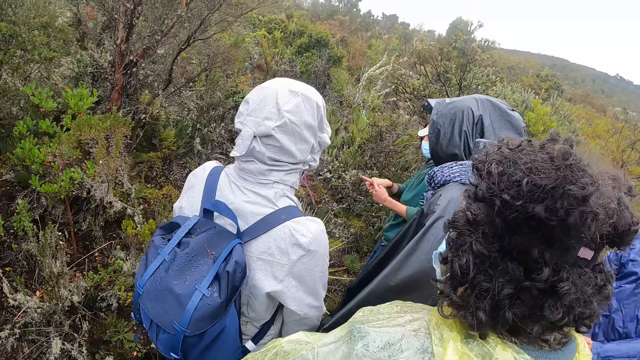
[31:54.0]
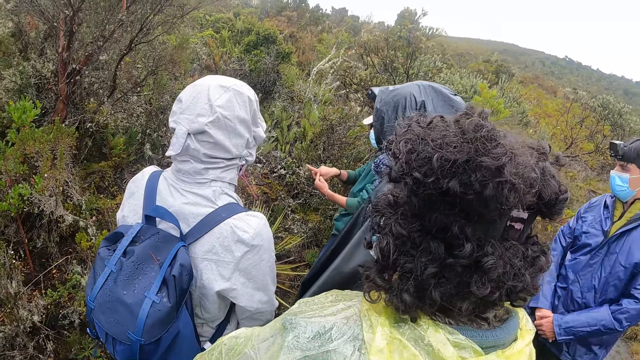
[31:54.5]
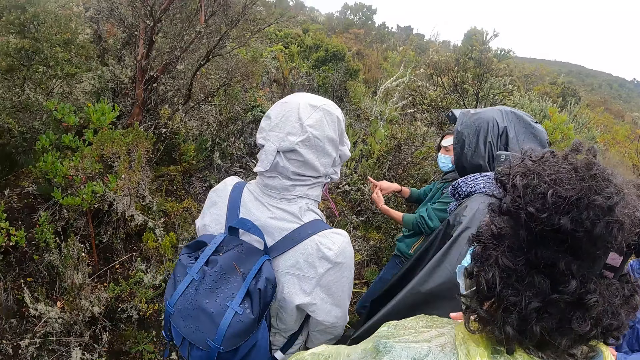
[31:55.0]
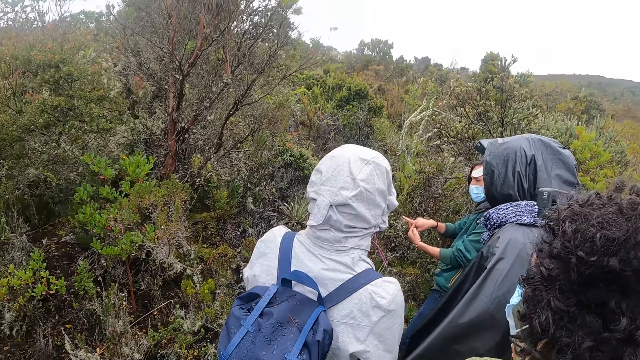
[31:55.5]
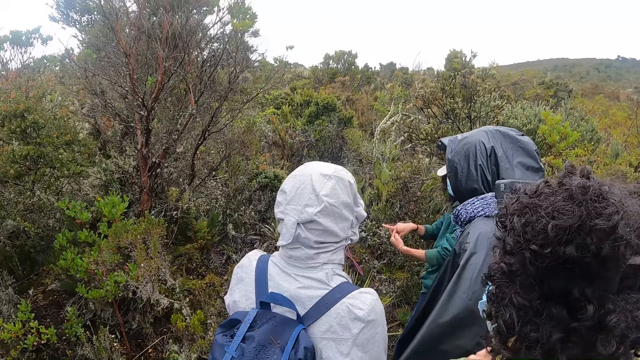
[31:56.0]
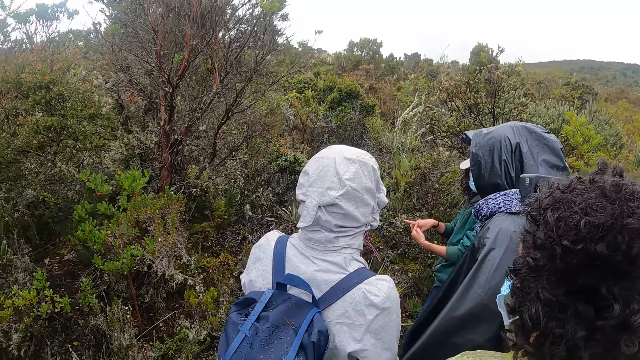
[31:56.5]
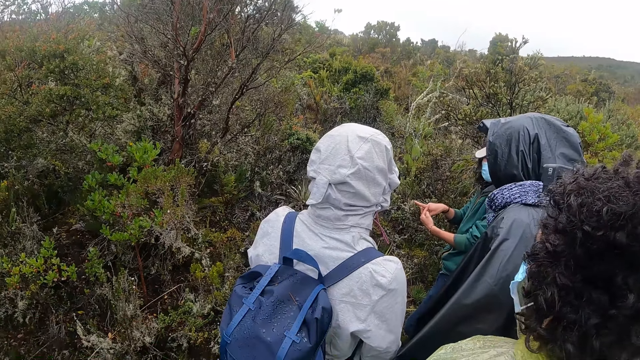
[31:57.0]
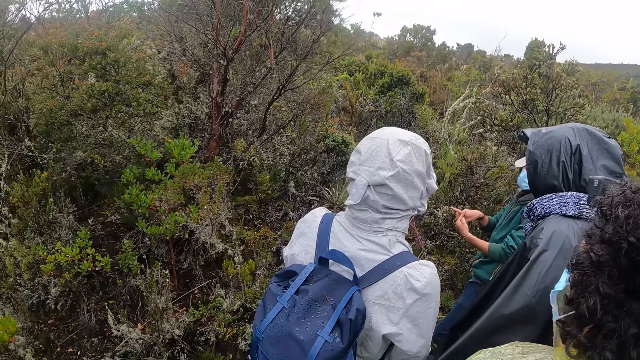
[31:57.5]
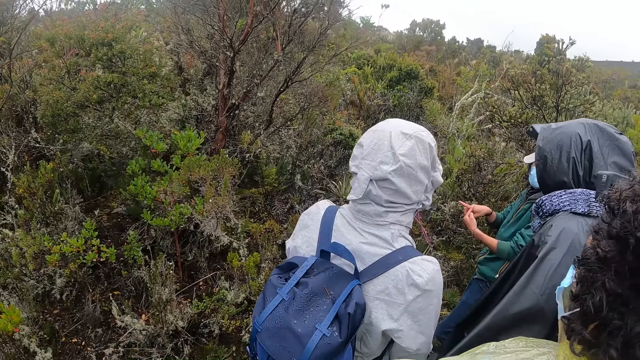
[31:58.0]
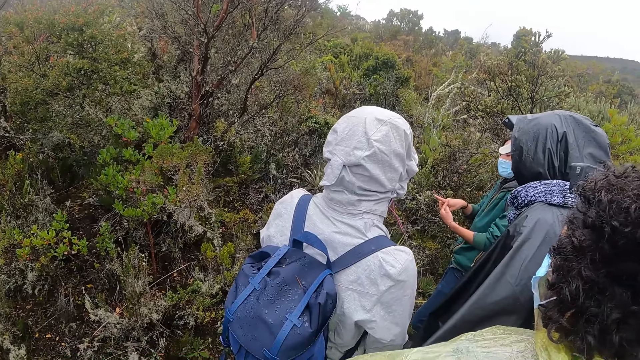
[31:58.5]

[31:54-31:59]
A person talks to the audience.

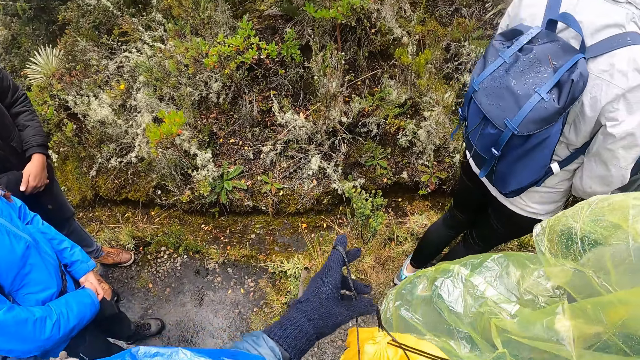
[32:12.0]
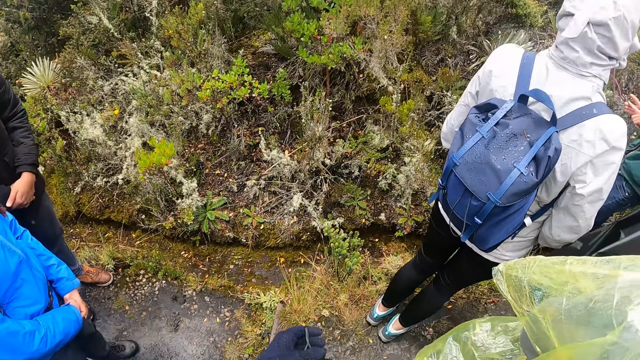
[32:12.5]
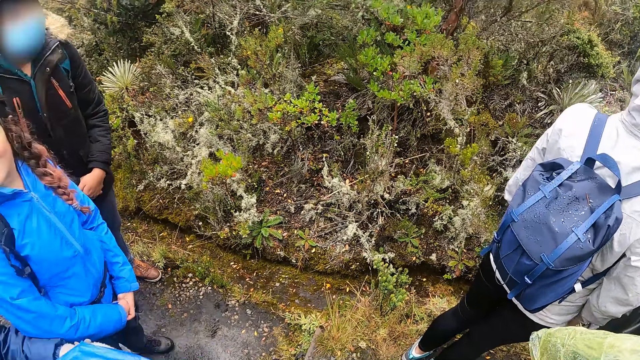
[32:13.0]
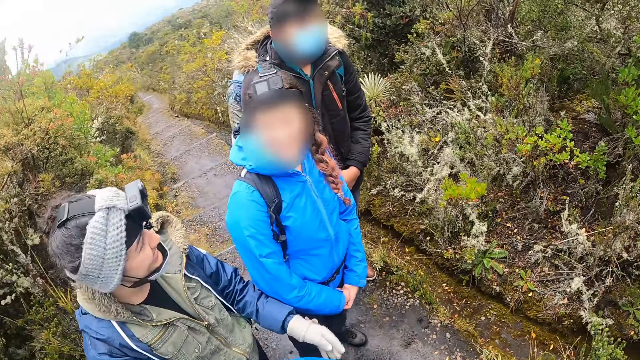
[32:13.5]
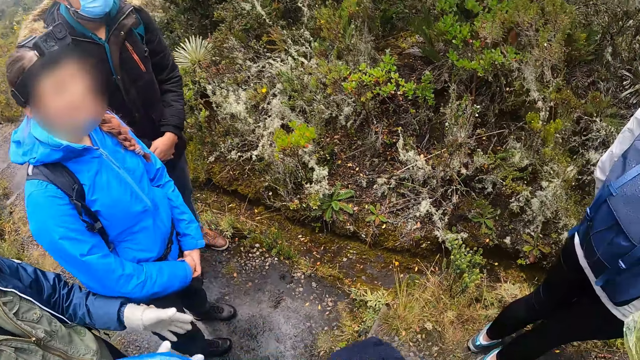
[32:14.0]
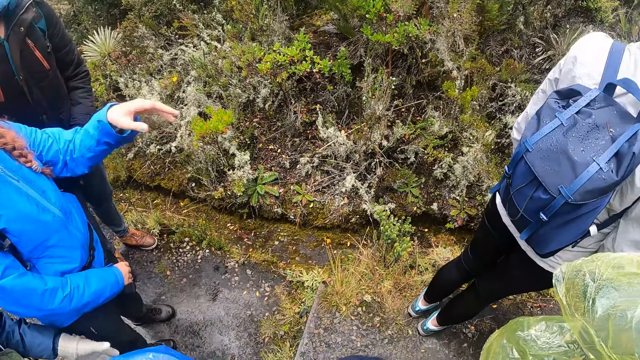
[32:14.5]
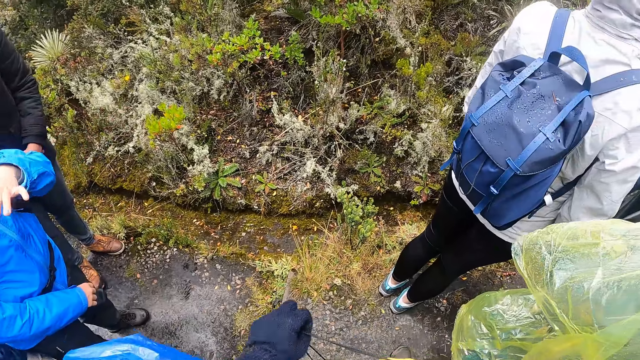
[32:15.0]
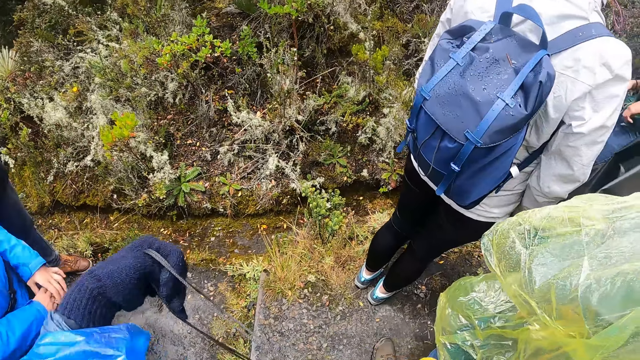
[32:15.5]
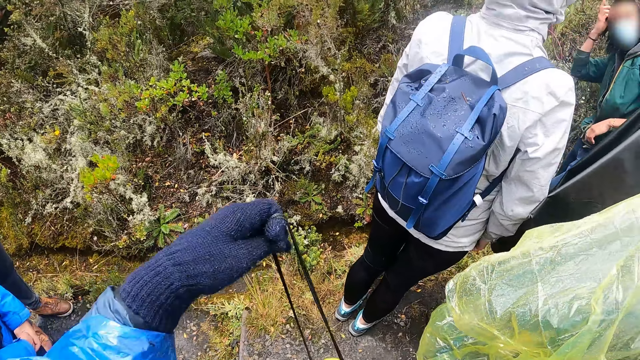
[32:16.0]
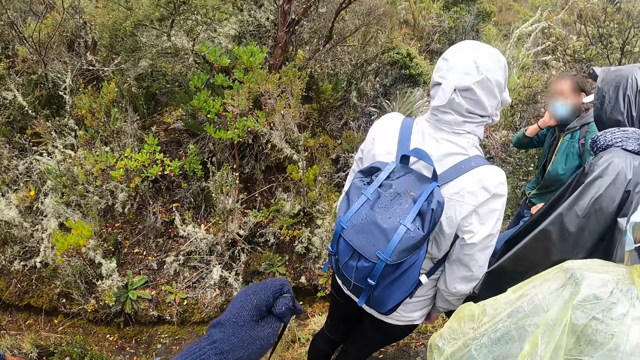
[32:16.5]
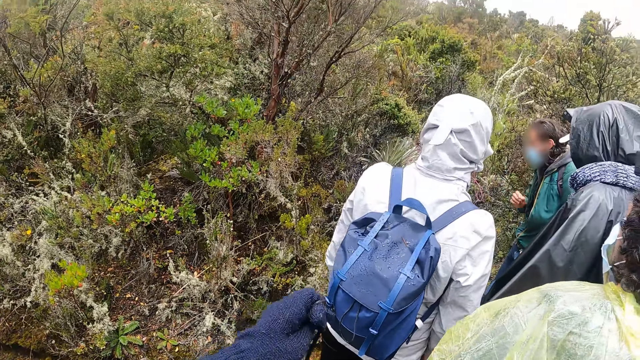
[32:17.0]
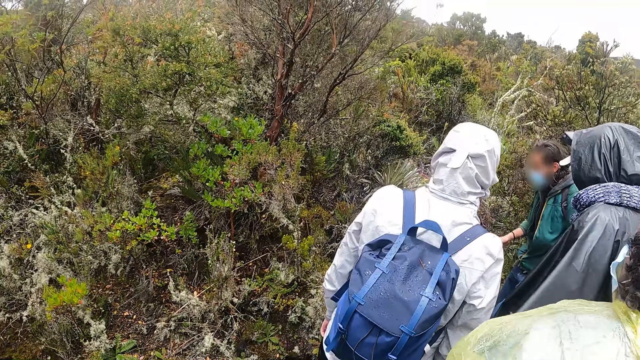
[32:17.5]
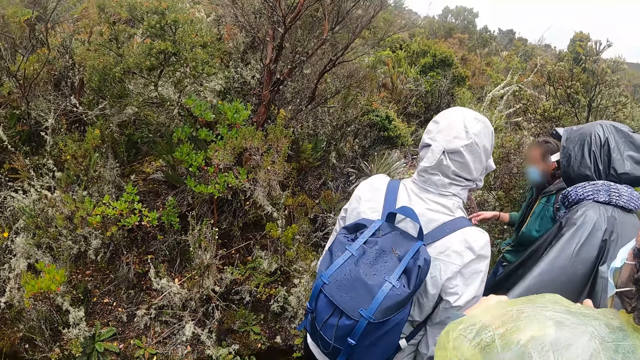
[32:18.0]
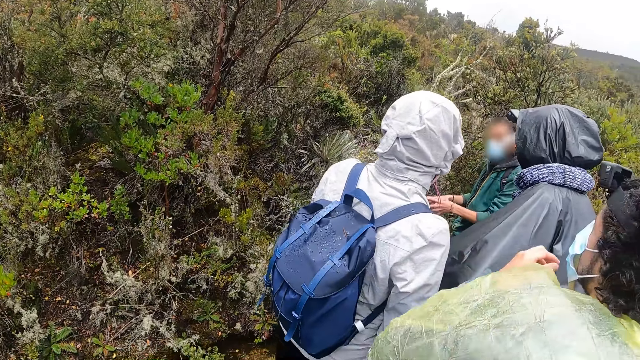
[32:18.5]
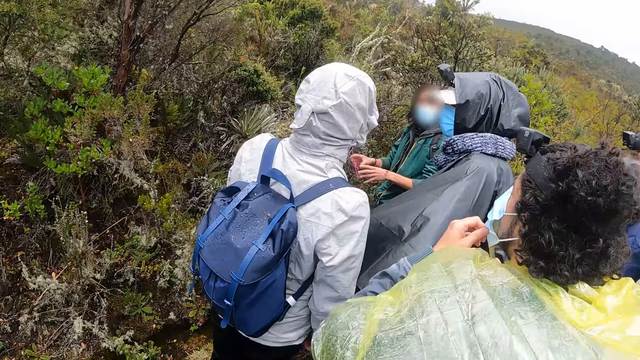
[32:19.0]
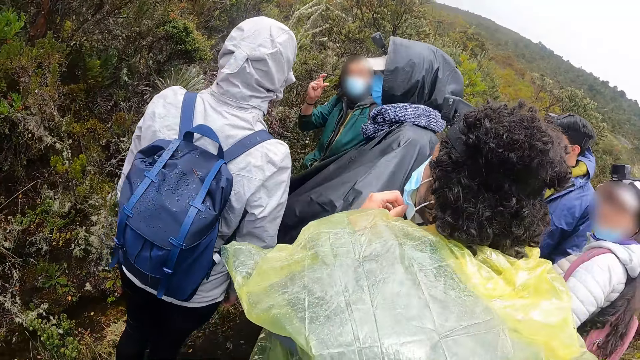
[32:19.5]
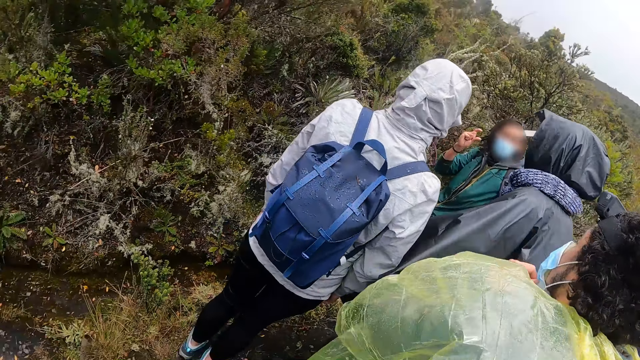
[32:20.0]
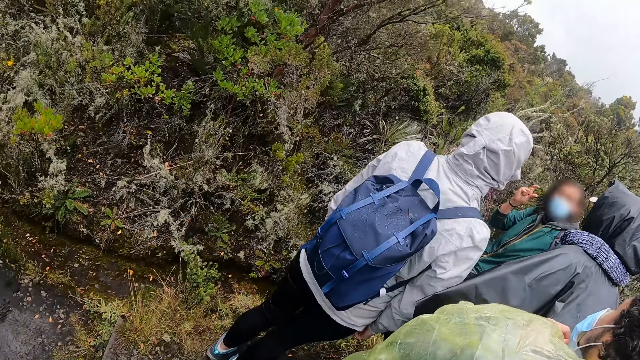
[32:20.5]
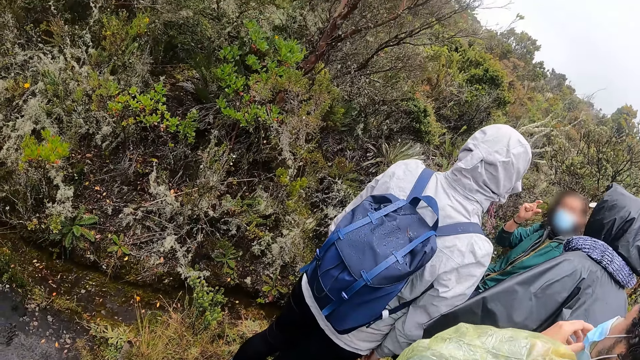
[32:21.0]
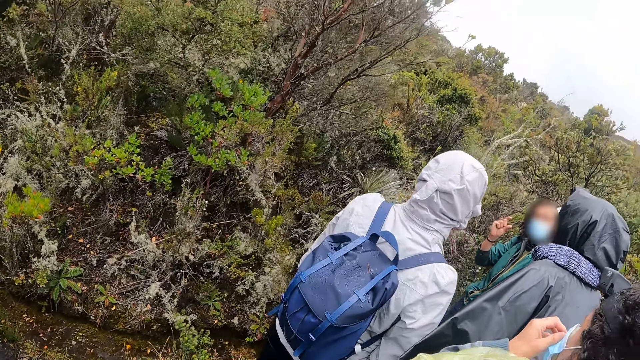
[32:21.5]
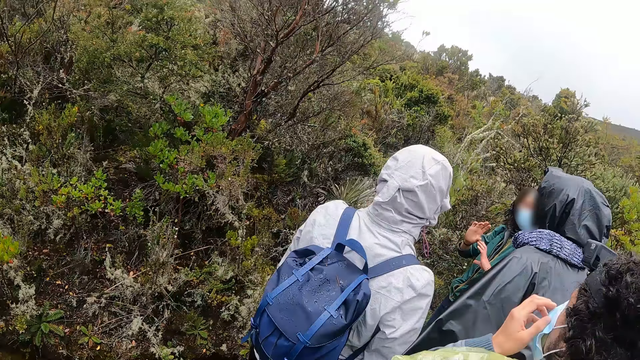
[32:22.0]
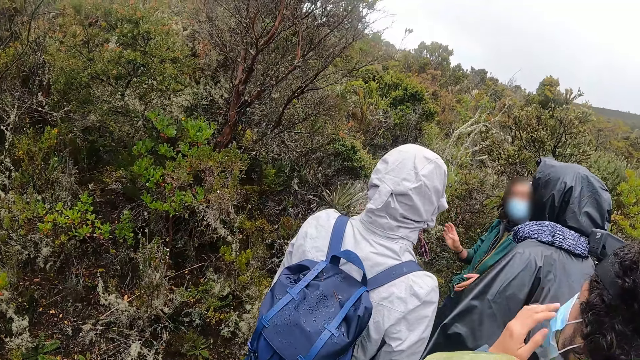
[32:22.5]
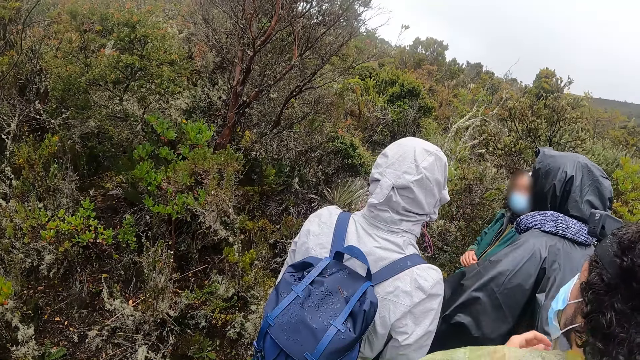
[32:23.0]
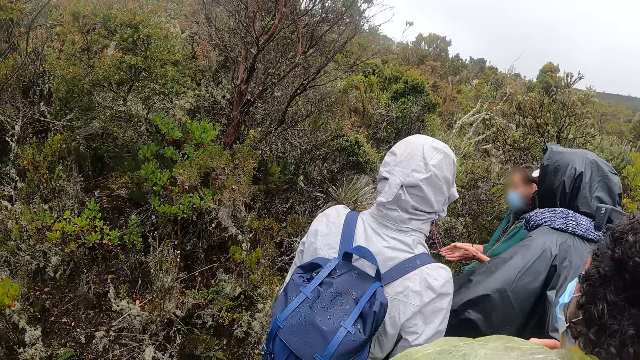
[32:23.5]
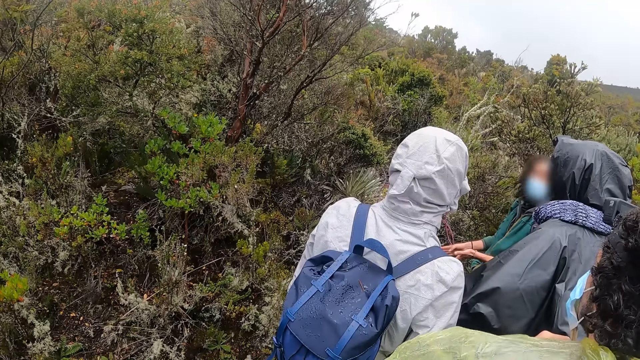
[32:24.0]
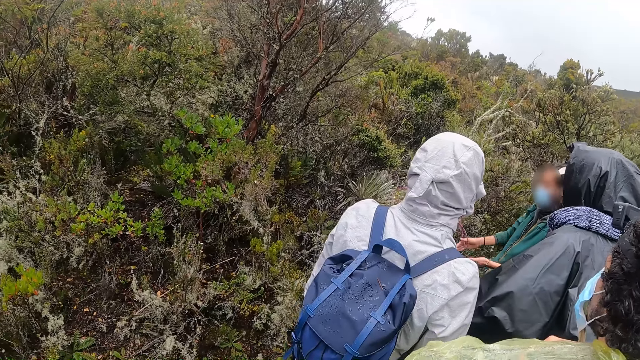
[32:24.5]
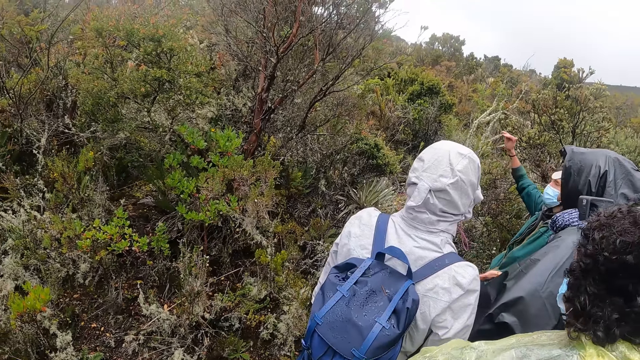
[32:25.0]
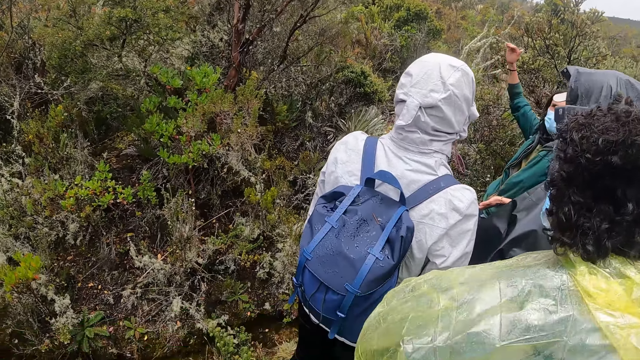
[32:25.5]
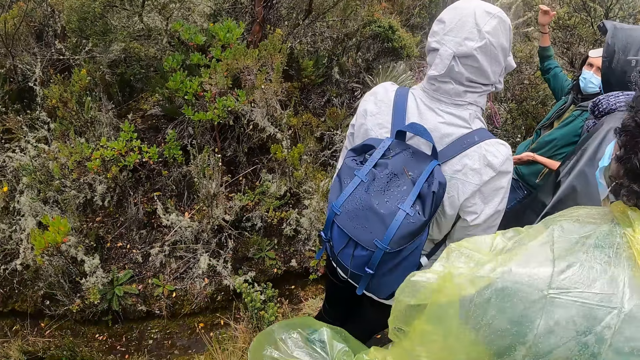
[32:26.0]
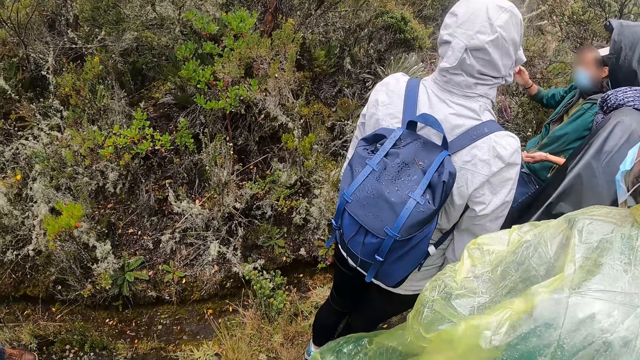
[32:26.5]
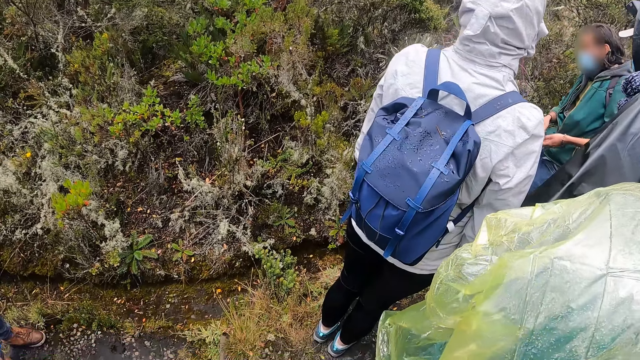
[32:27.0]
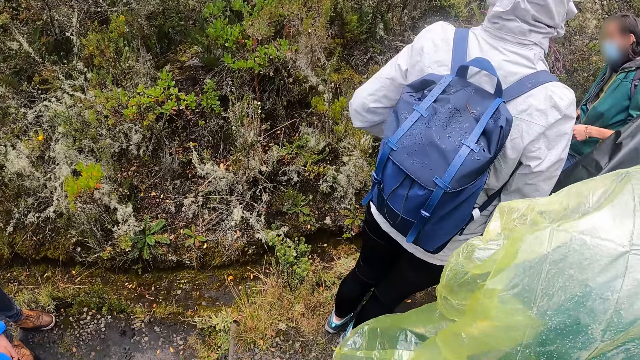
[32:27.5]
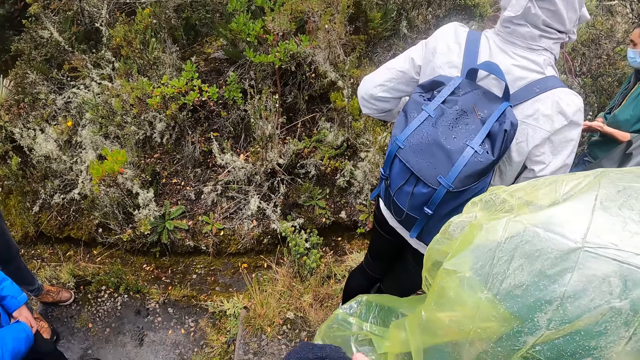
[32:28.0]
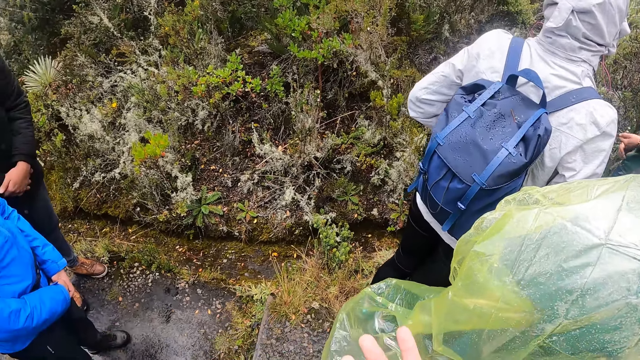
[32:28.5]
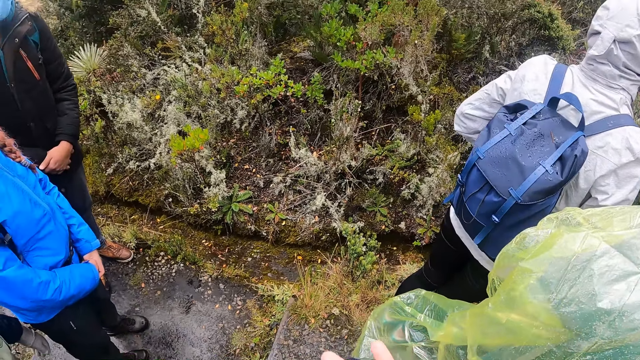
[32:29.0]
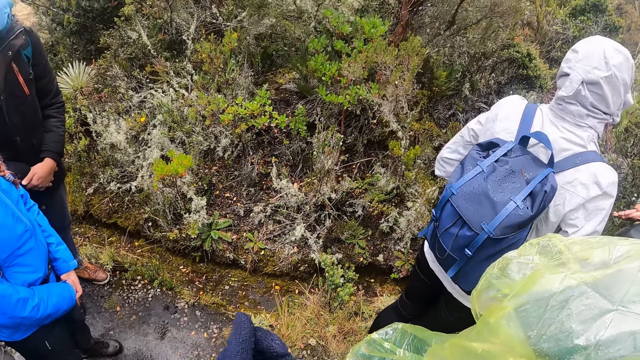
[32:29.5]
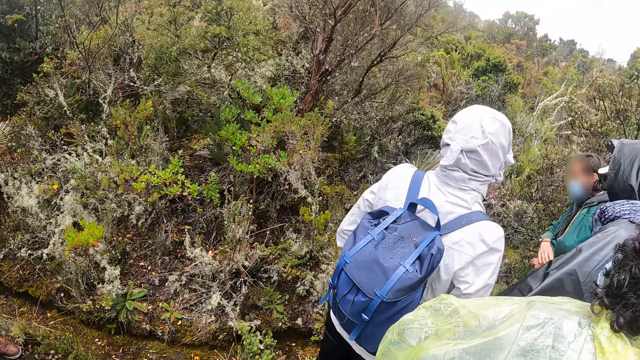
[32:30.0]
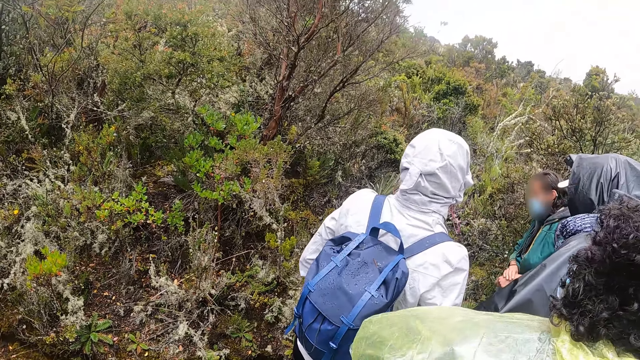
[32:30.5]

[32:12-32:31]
The camera wearer looks at a person. Another person holds the mask. The camera wearer looks around. Another person lifts his right hand.
